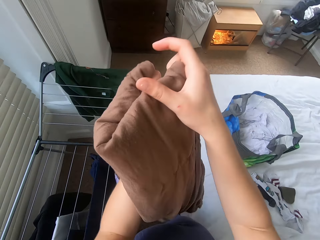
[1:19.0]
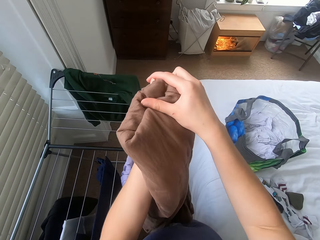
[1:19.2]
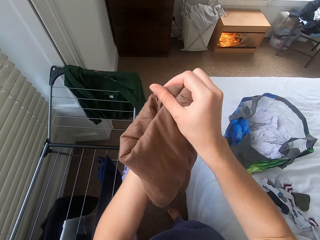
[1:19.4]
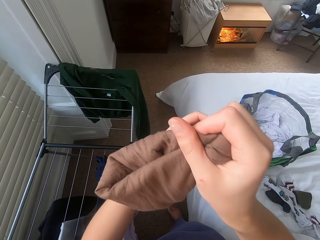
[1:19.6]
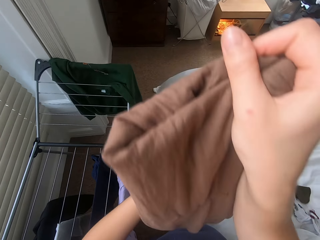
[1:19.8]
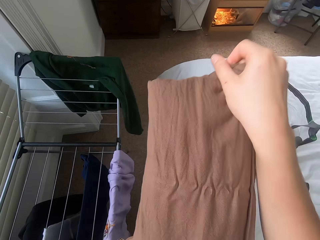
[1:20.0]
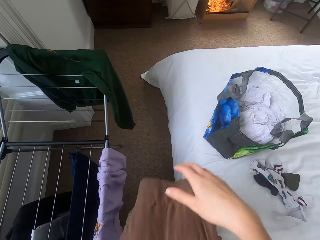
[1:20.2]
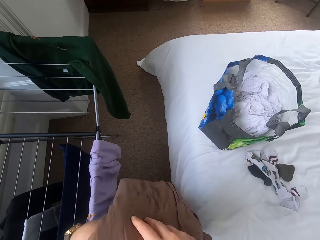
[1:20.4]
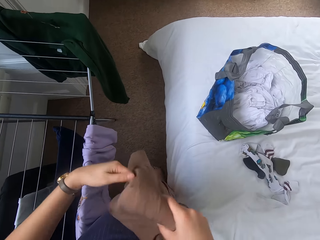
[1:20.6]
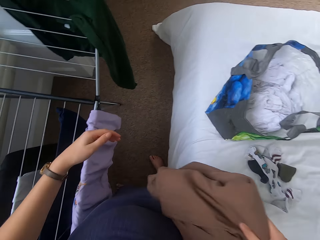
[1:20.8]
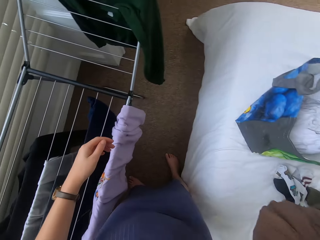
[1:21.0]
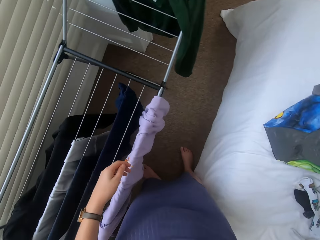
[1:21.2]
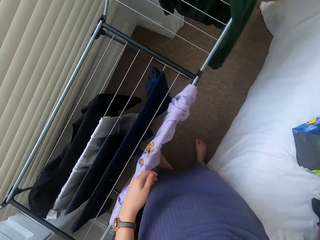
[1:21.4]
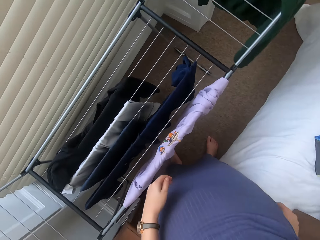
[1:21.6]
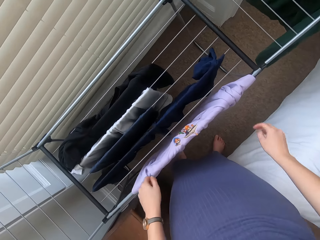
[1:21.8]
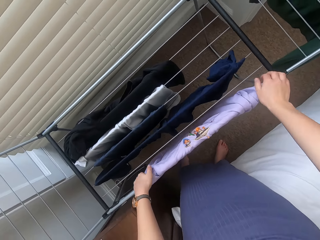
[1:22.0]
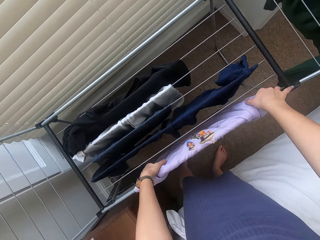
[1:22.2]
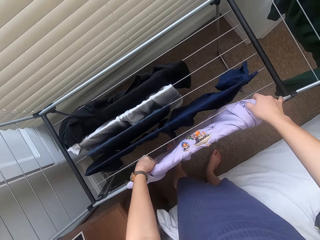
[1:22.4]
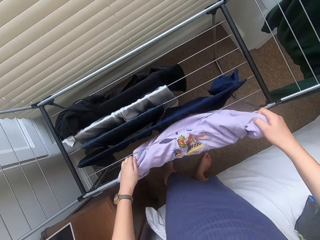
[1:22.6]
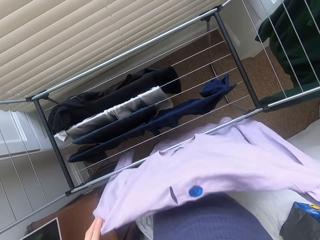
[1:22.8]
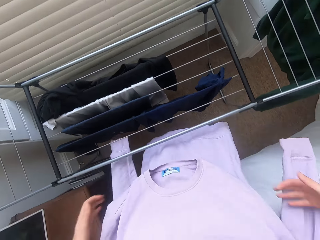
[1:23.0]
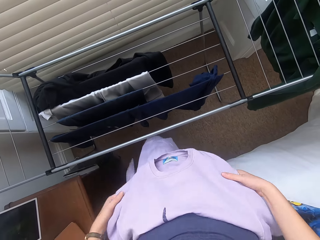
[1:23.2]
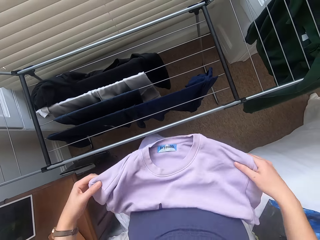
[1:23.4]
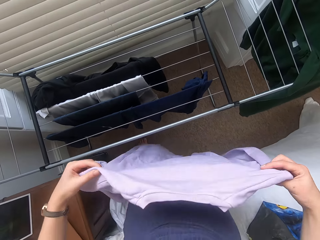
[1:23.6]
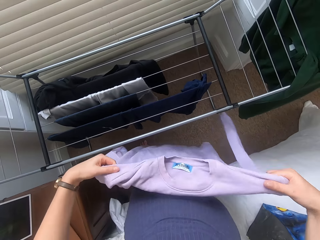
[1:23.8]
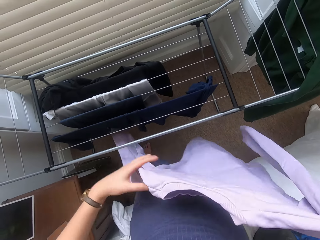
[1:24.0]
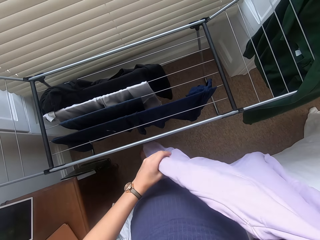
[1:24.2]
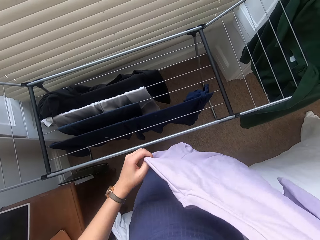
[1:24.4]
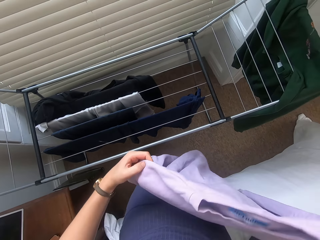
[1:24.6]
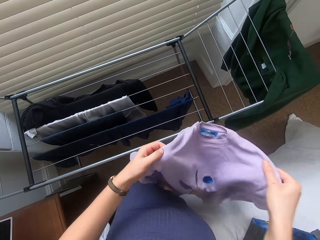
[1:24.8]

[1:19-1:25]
The camera wearer puts the cloth on the bed. They remove the cloth on the clothesline.

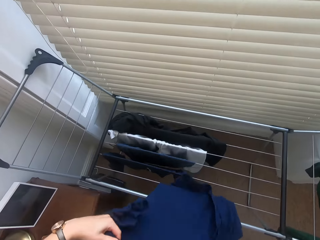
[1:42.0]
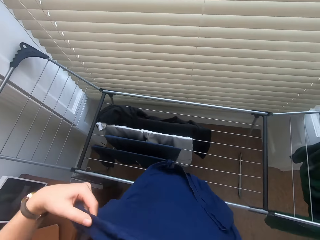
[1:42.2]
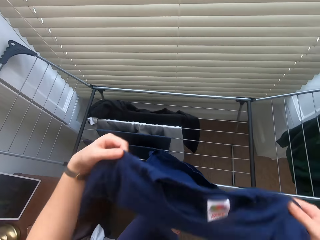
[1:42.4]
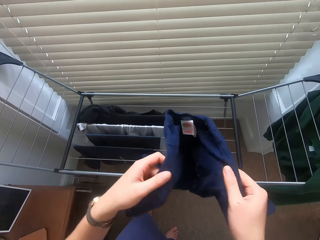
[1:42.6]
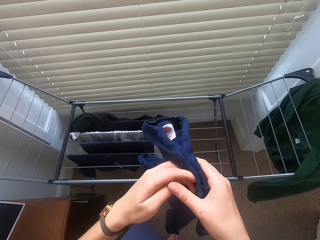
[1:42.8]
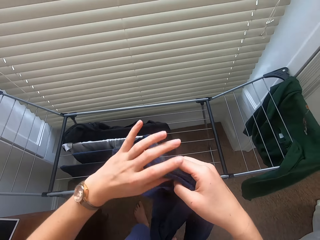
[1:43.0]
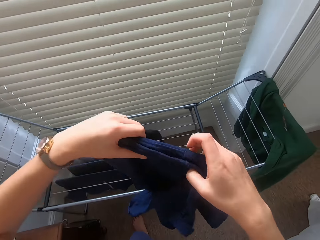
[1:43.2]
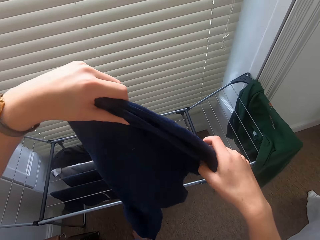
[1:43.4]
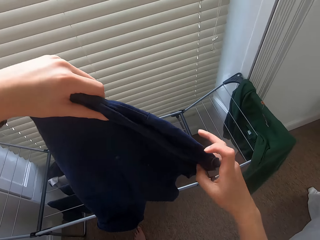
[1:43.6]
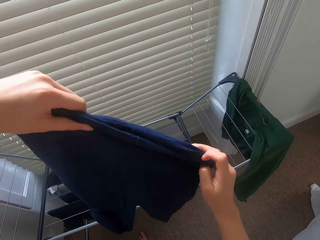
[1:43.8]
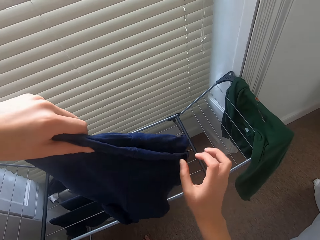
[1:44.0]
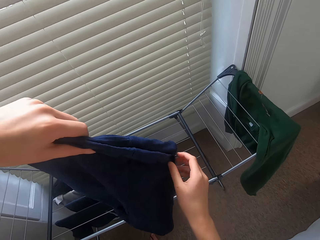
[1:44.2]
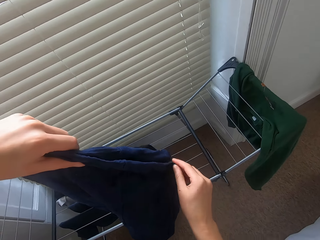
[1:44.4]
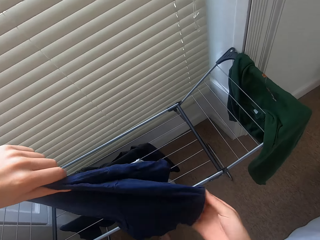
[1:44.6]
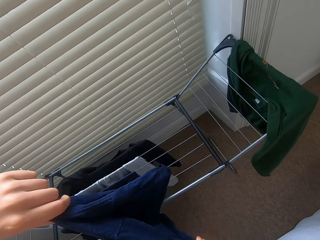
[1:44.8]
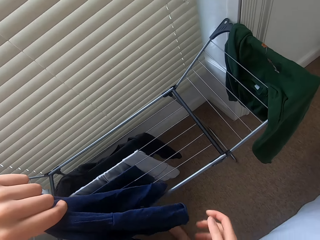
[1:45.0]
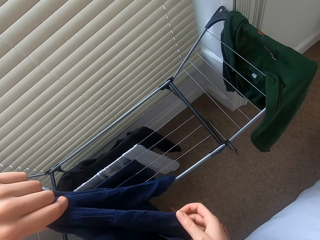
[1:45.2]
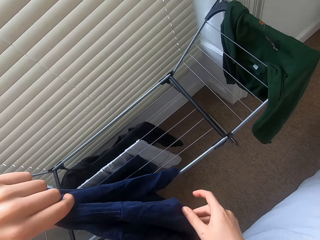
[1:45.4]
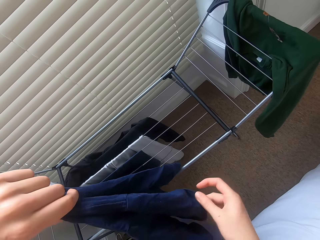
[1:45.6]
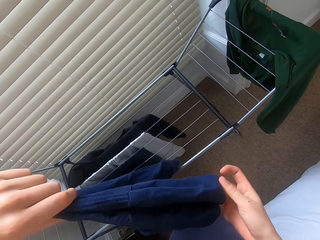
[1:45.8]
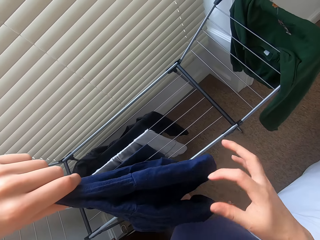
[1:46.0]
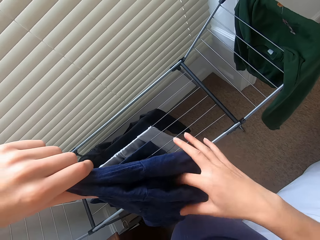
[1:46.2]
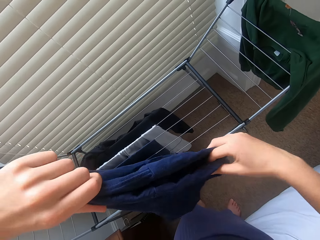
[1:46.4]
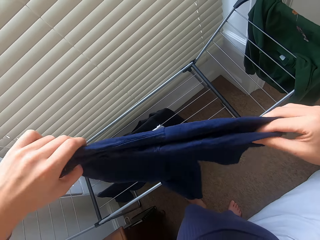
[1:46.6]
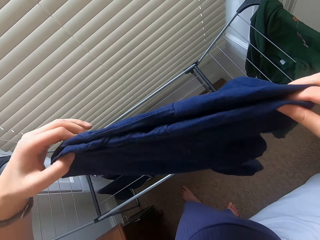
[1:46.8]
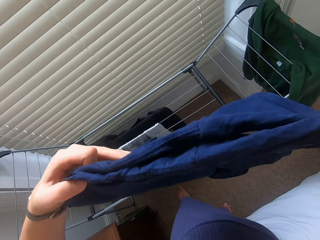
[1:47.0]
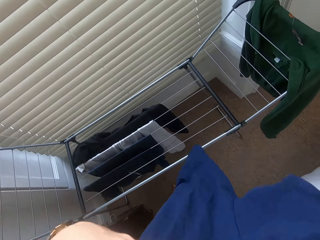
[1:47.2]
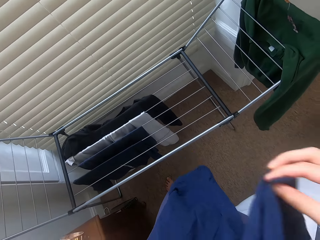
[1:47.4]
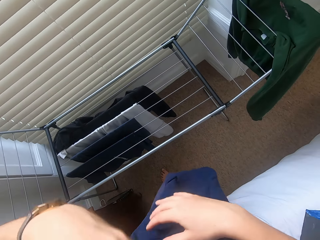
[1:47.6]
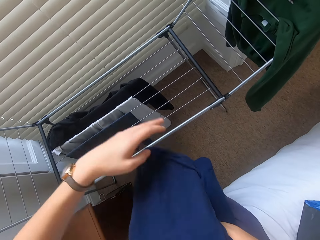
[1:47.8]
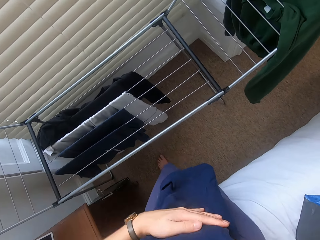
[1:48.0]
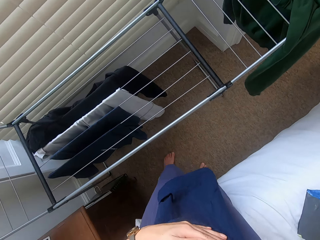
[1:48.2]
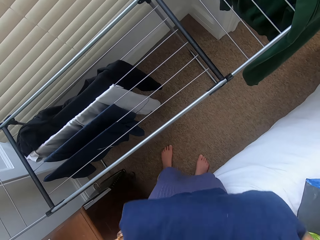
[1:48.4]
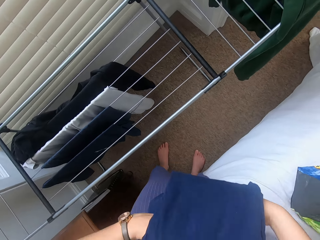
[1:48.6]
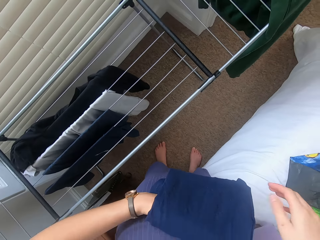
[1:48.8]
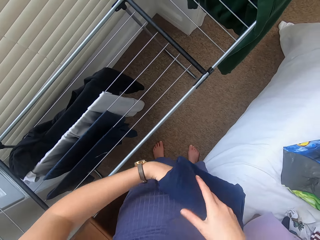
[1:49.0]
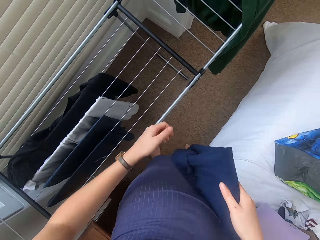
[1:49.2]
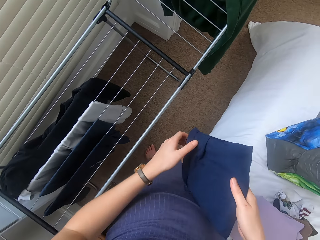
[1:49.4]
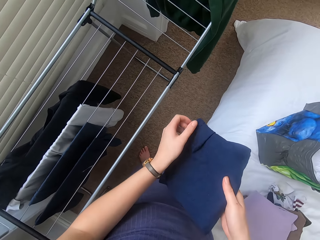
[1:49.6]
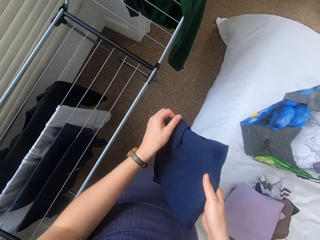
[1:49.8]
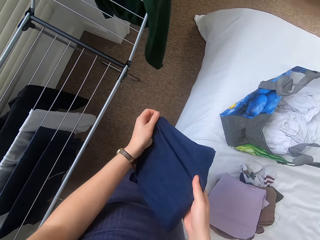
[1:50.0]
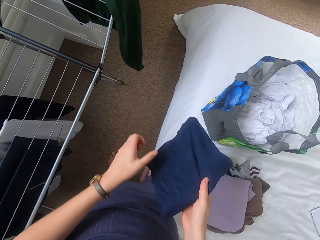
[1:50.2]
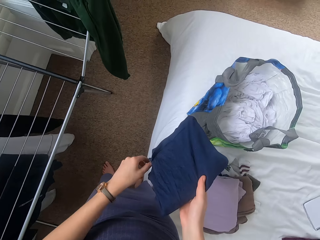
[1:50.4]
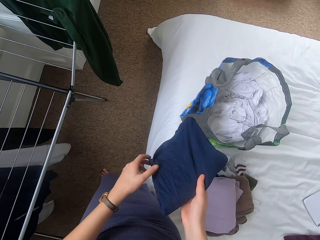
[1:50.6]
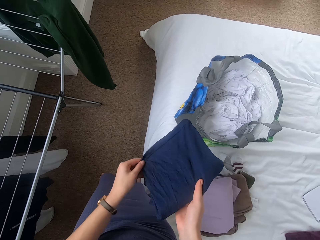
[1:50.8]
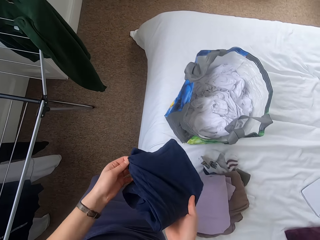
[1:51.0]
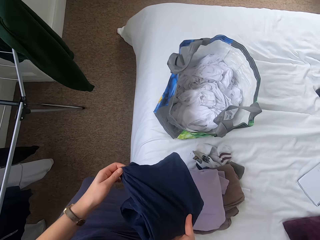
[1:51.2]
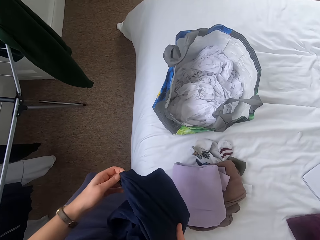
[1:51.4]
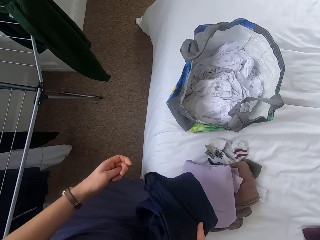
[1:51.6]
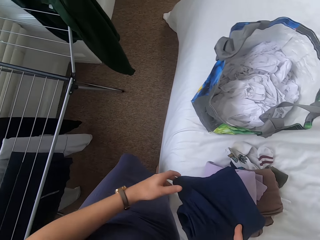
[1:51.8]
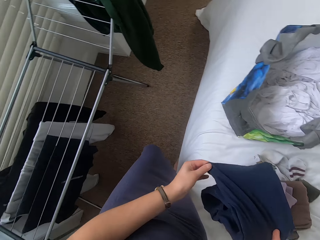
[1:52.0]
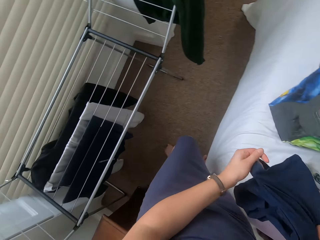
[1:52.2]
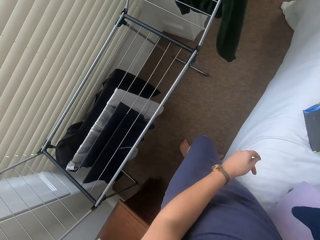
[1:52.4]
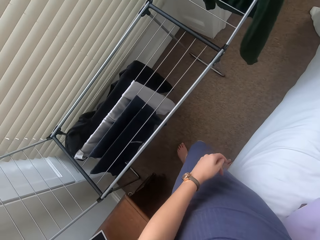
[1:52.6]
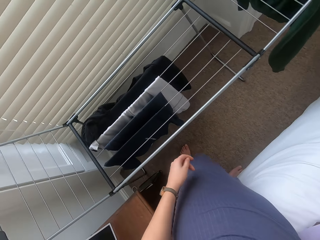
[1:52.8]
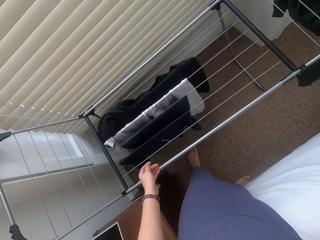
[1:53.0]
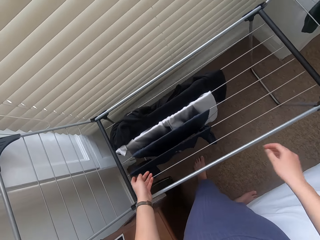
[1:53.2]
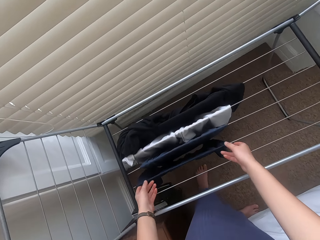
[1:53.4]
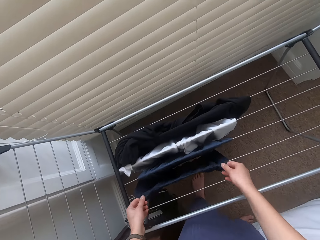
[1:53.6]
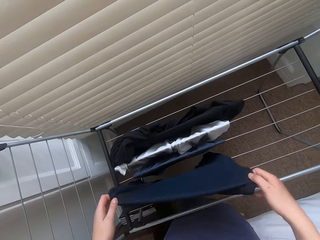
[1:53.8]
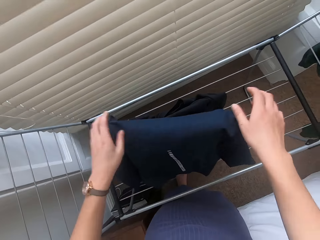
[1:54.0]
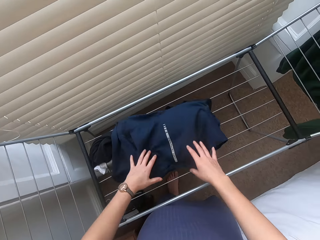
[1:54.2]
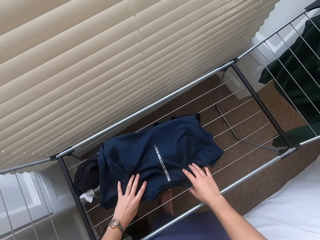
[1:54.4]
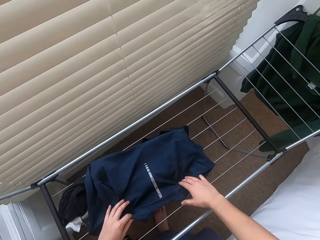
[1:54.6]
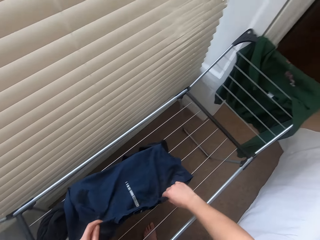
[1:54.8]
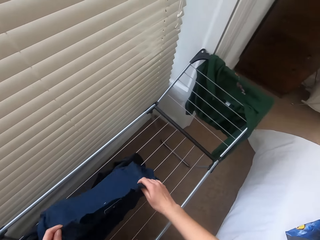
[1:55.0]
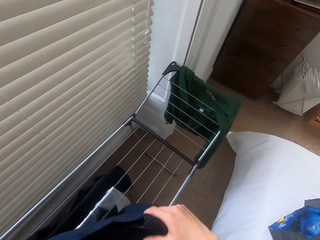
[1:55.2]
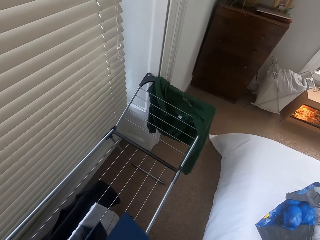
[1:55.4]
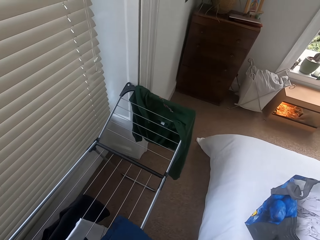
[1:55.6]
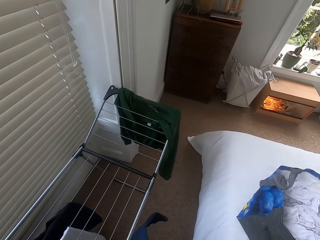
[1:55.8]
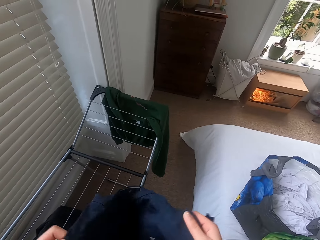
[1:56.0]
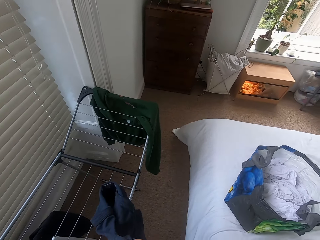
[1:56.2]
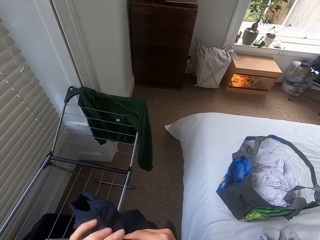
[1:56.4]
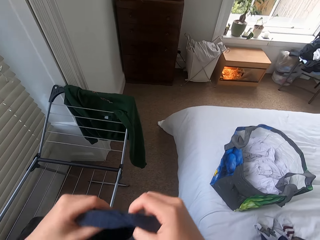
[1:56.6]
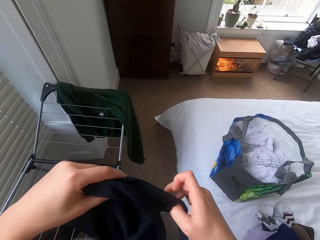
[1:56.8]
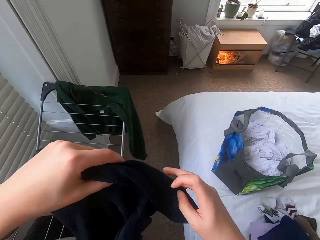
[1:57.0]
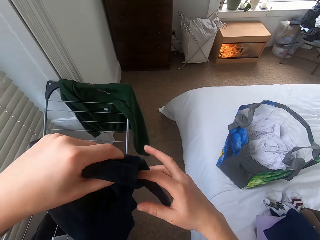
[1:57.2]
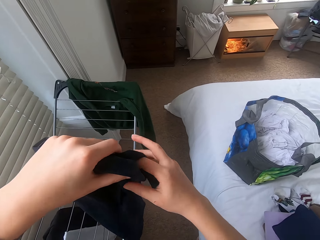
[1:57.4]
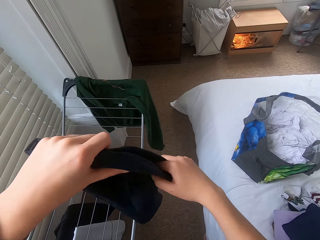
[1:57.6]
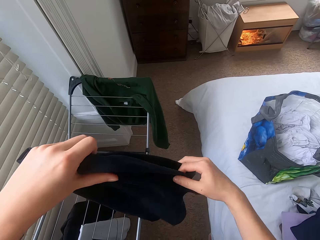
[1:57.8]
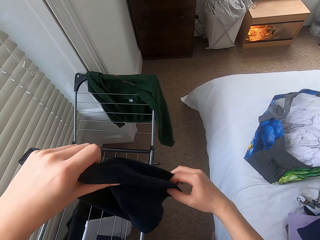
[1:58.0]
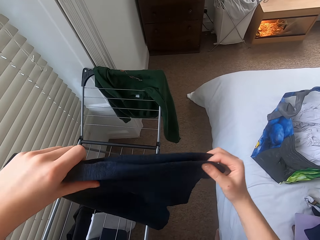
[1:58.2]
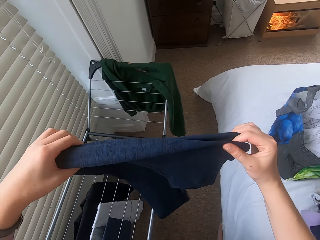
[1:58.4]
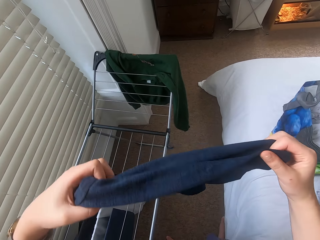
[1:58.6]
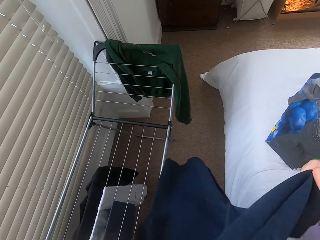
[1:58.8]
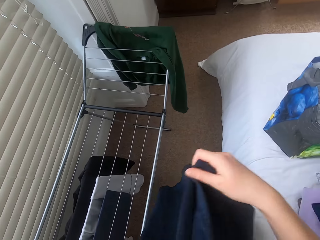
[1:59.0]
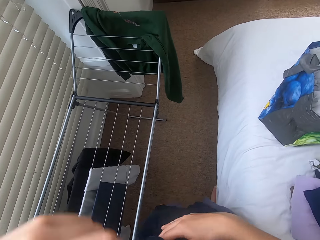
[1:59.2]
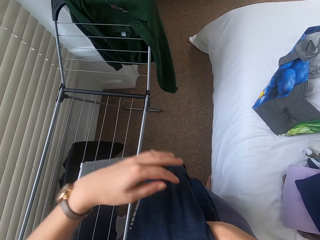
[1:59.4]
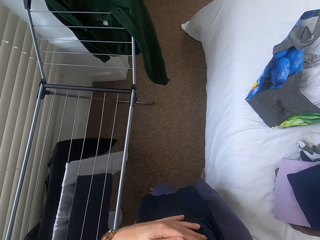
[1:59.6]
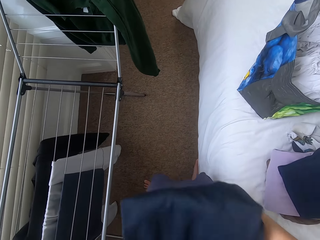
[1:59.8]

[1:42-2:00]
The camera wearer shakes the cloth. They fold the cloth. They put the cloth on the bed. They remove the cloth on the clothesline. They fold the cloth.
